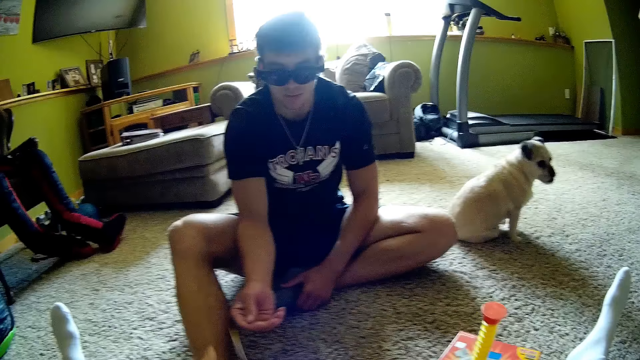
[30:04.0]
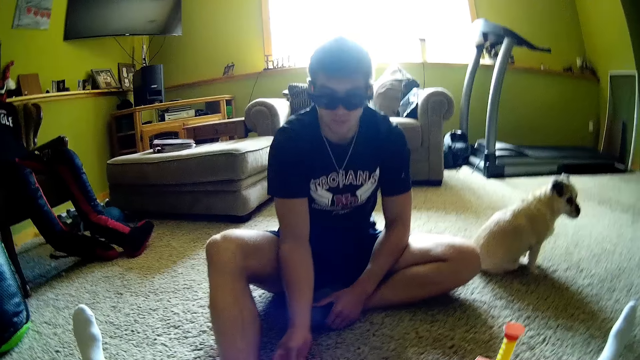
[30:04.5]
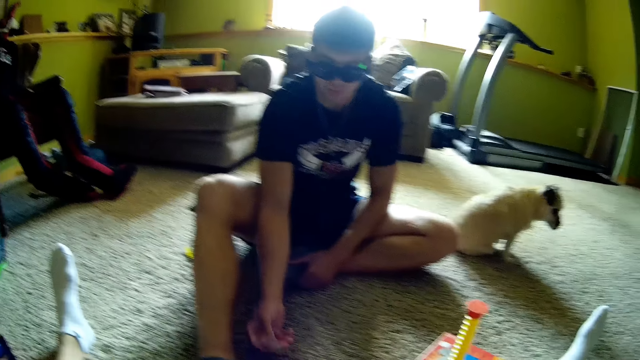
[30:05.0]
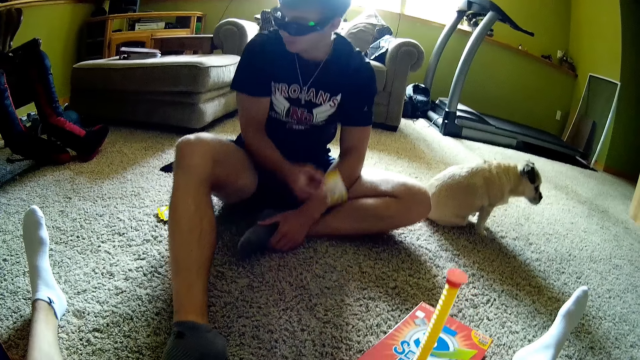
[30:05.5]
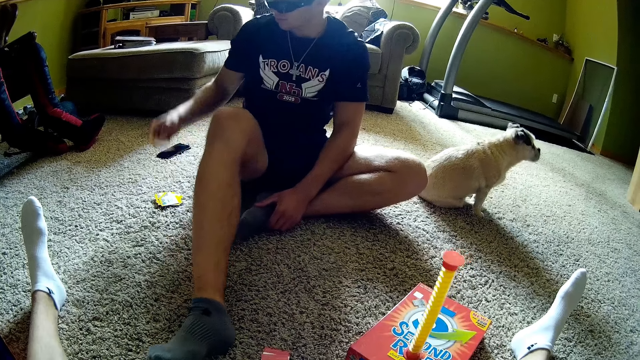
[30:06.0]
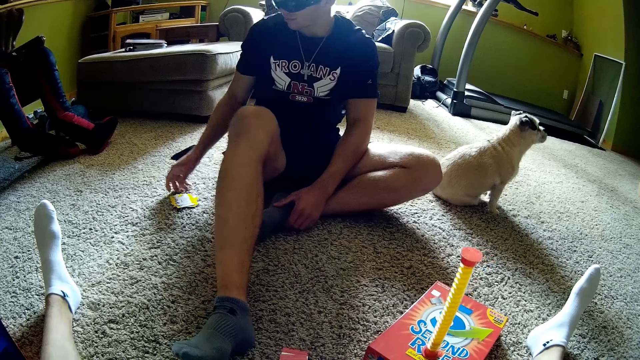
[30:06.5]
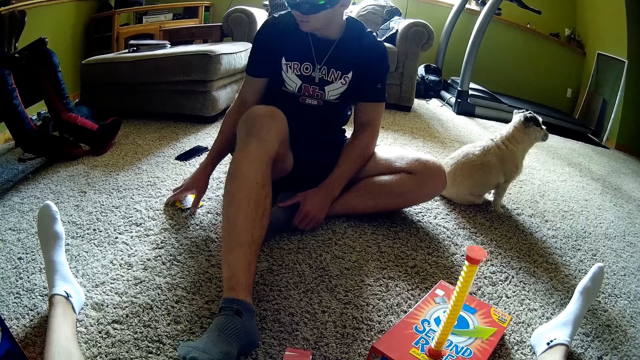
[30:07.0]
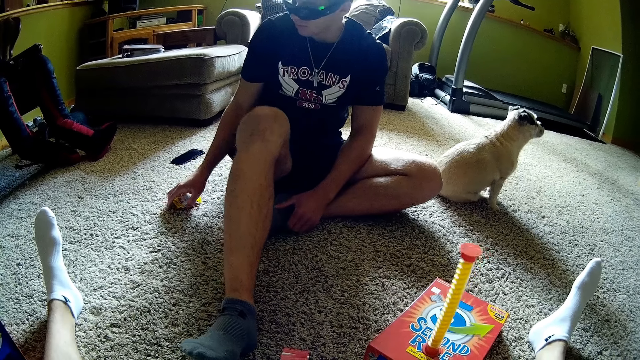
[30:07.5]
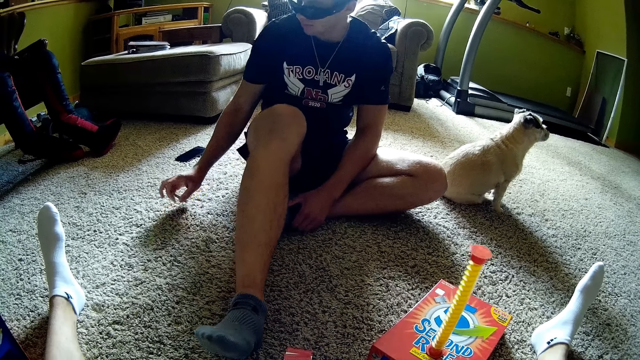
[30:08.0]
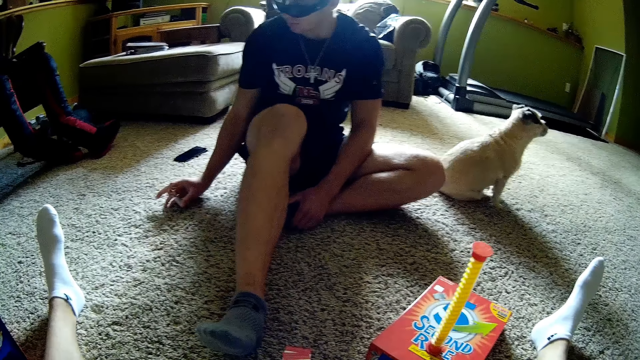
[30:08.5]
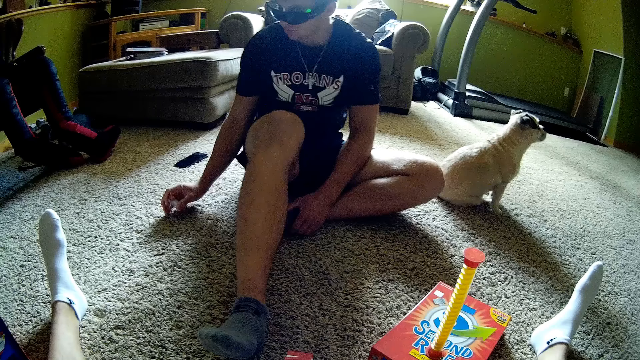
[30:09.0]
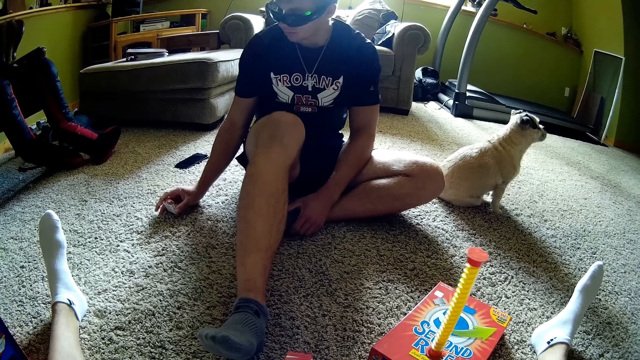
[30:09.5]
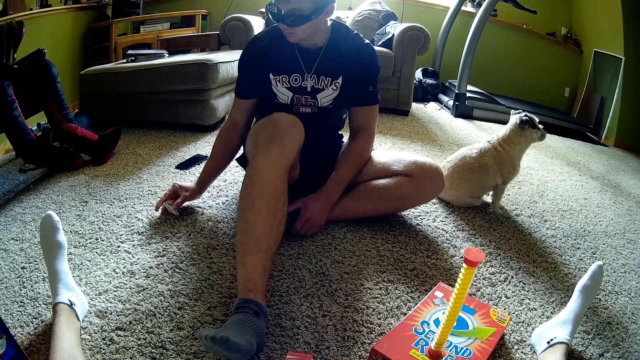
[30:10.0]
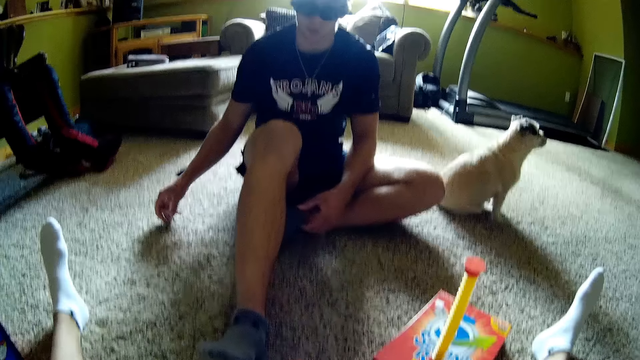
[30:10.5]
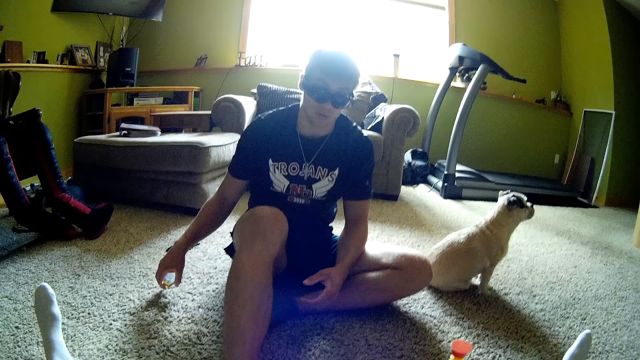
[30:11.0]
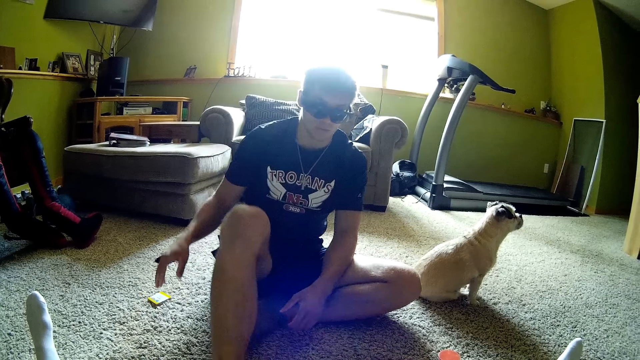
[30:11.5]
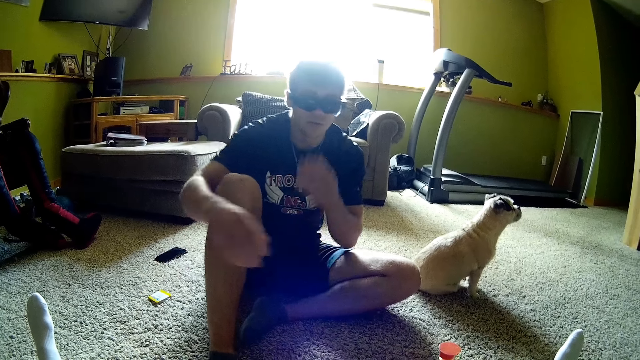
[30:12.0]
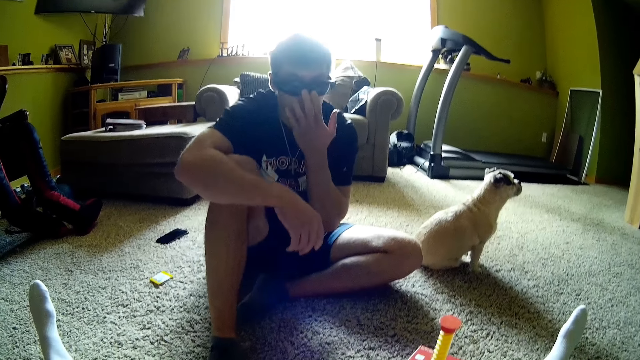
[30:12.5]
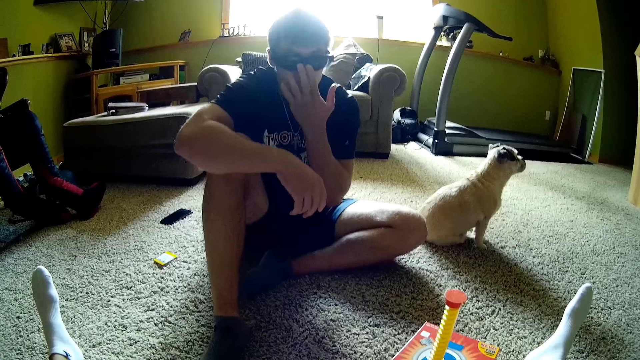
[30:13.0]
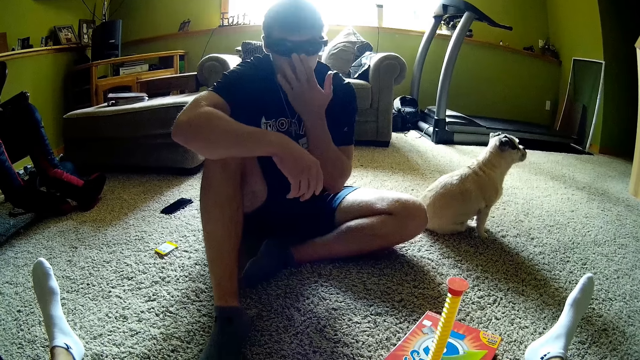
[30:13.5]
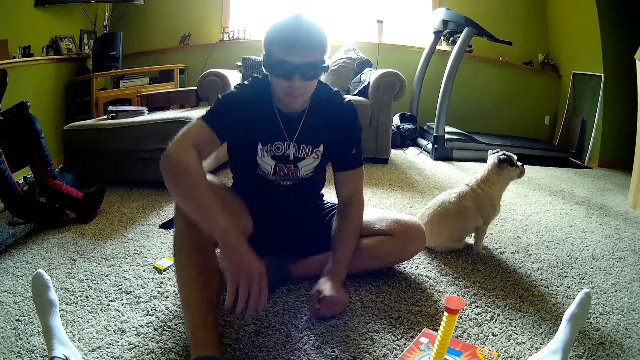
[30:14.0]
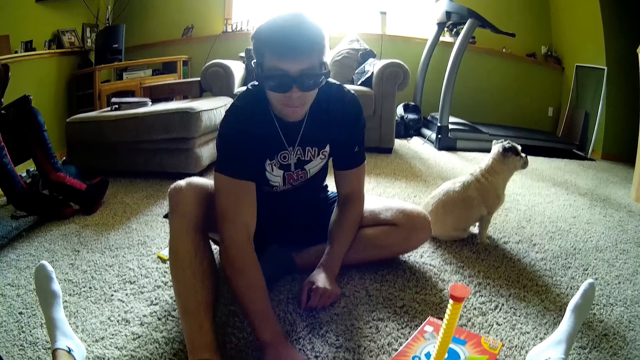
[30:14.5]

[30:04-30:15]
A man takes a card. The camera wearer gives the man the card. The man takes the card again. He puts the card down. He picks up the cards and aligns the cards. He drops the cards on the floor. He adjusts his glasses.

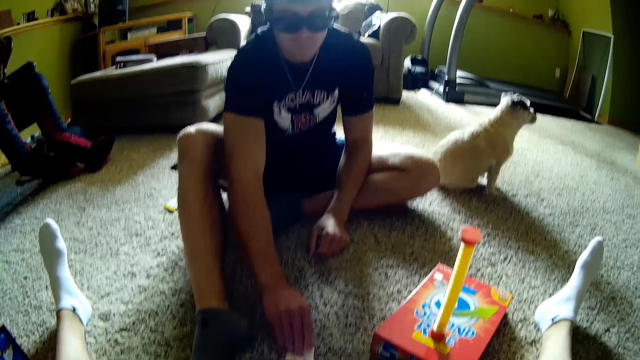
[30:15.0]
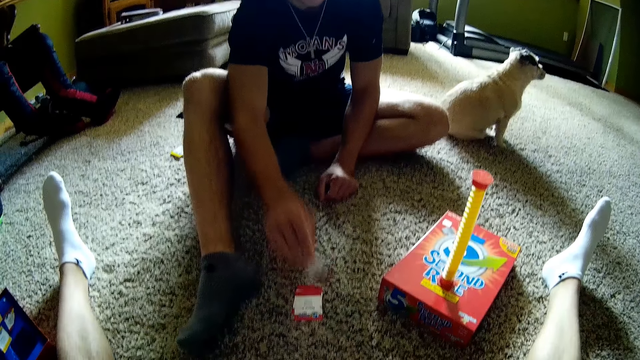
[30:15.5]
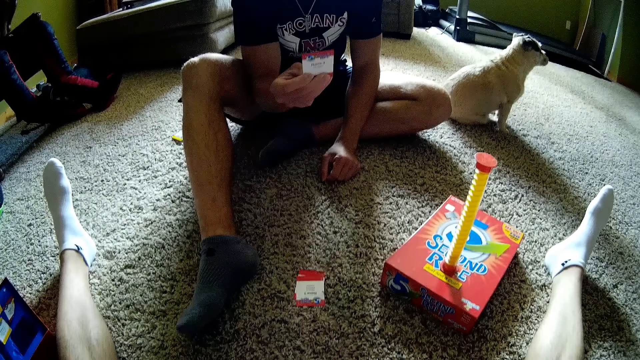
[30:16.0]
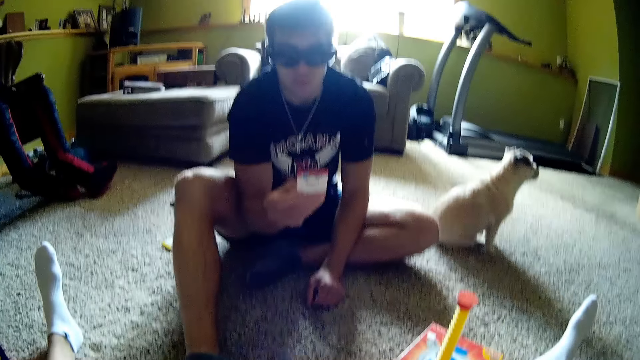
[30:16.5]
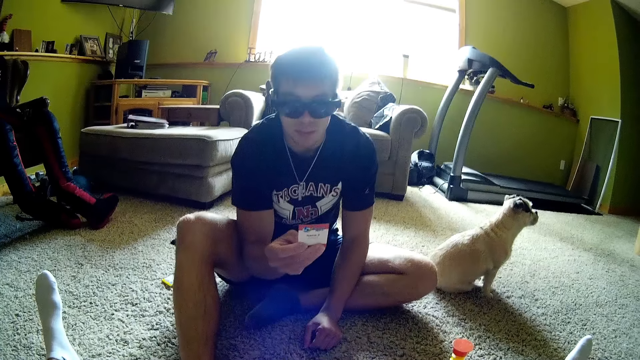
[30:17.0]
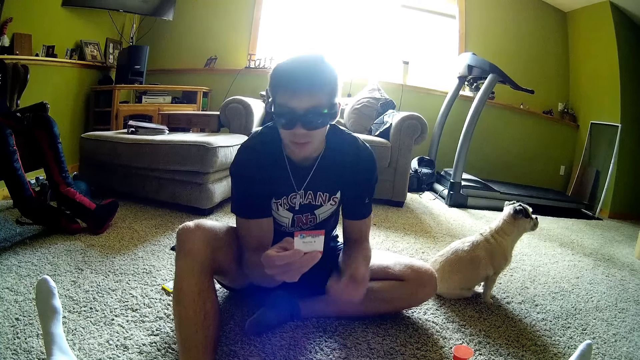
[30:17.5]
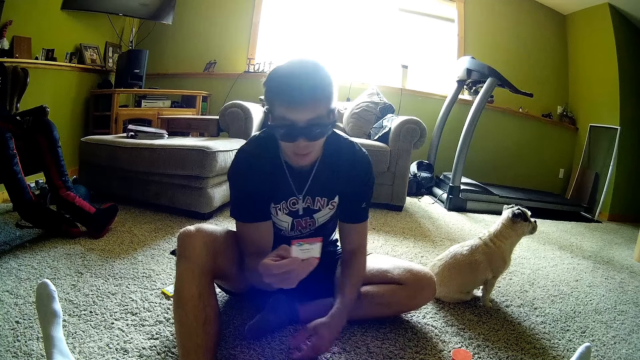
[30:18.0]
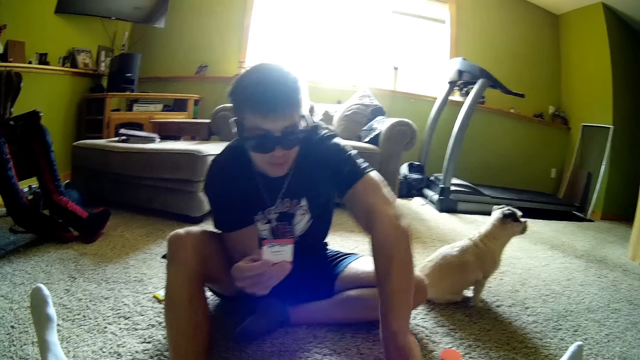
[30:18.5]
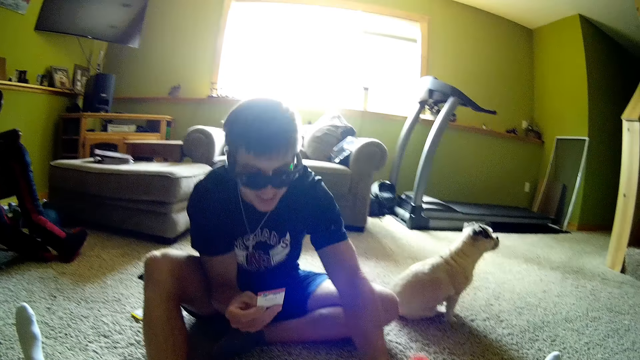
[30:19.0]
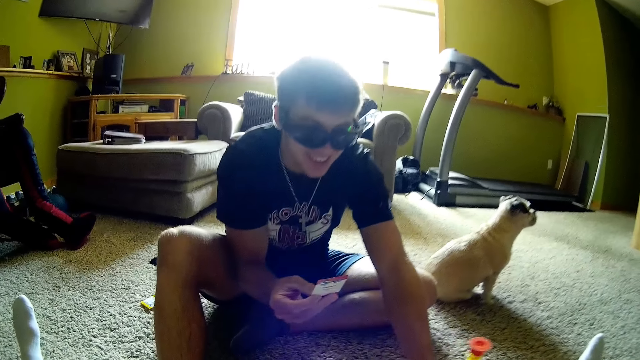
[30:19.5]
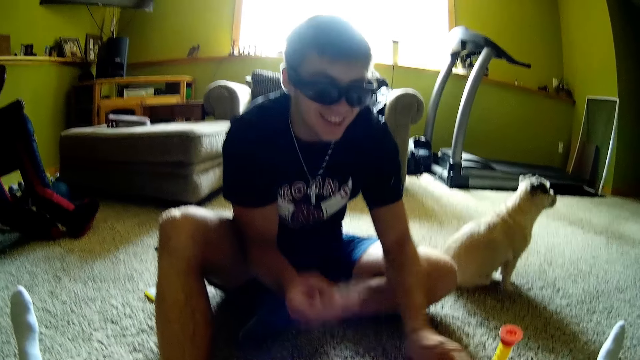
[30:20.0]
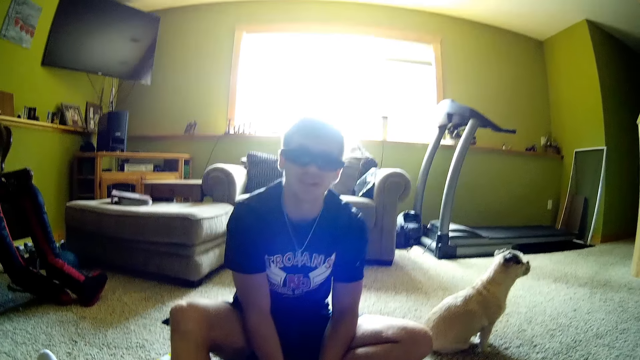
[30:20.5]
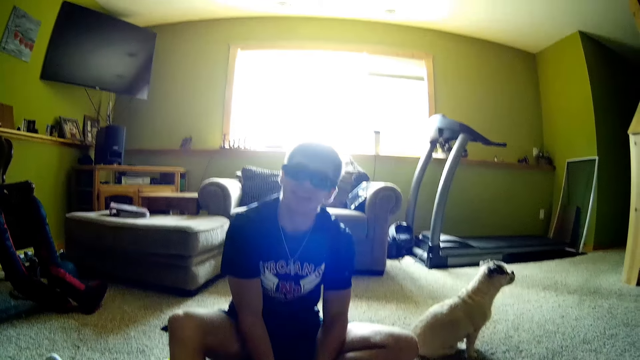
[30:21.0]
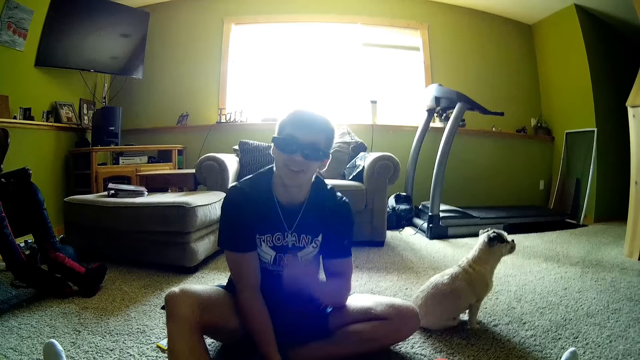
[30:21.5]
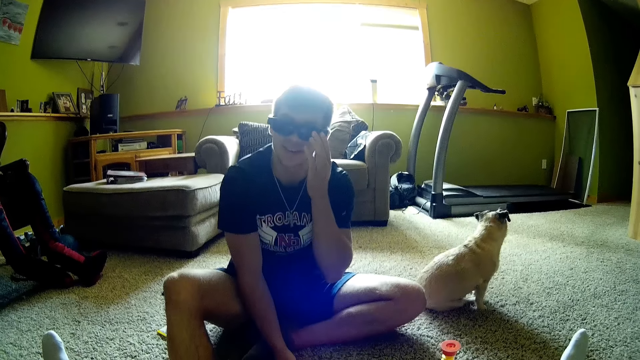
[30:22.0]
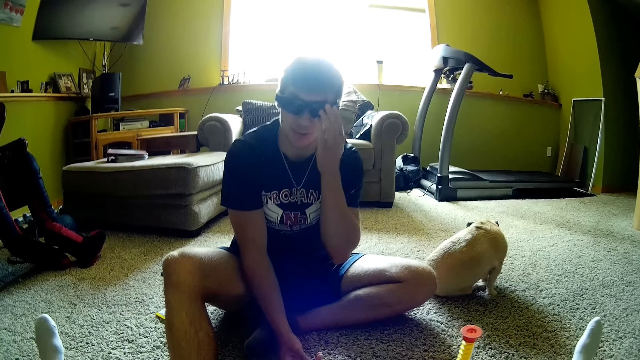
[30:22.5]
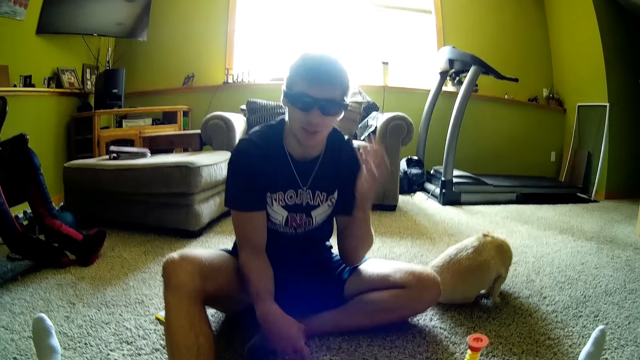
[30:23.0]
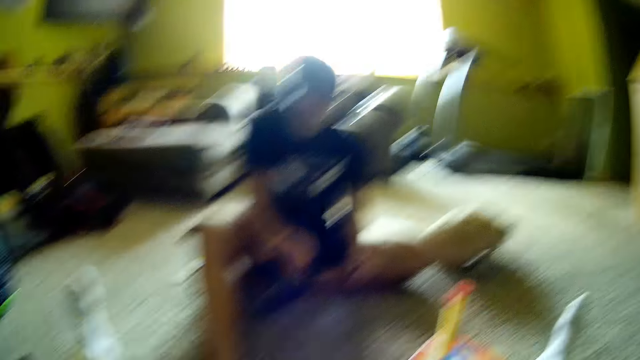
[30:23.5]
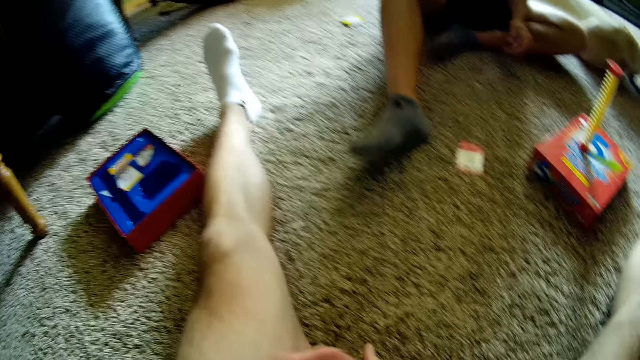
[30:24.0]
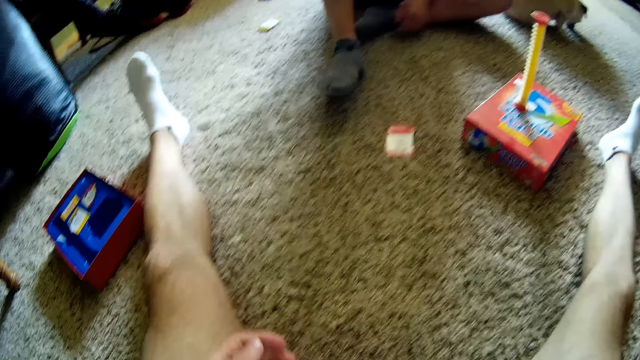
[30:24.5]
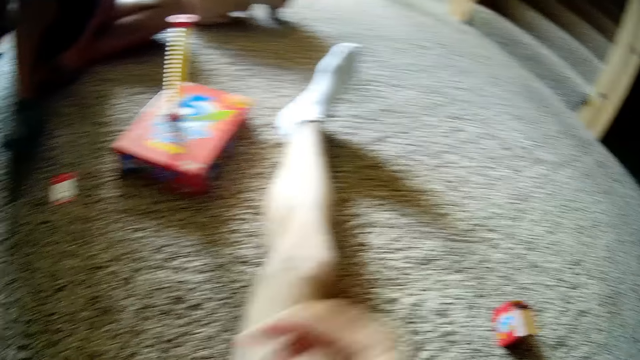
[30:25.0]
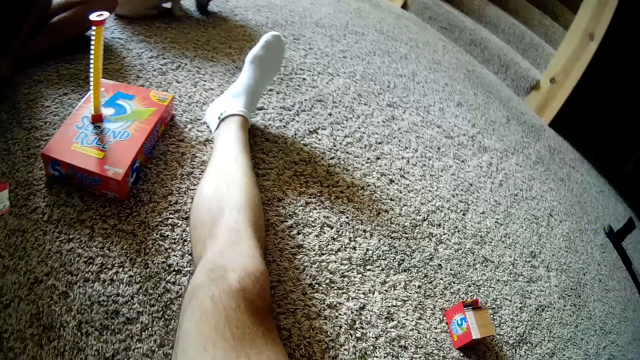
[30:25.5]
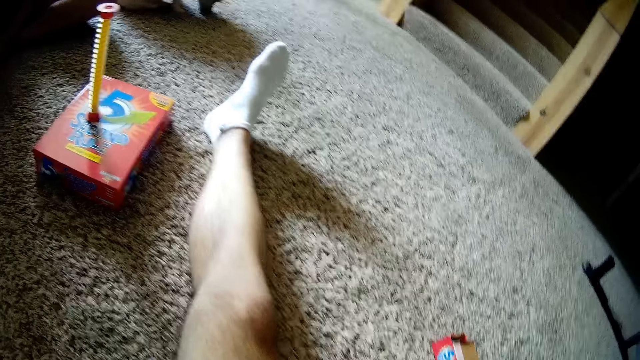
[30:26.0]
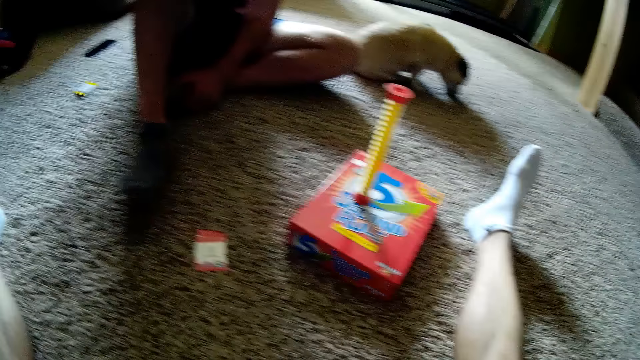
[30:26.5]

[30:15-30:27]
A person picks up the card. The person looks at the card. The person sways a hand. The person flips the spiral timer. The person adjusts the glasses. The person throws the card at the camera wearer. The person drops the card.
